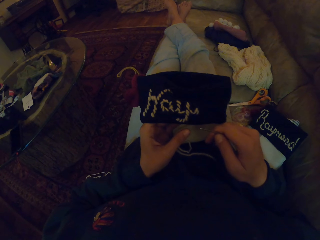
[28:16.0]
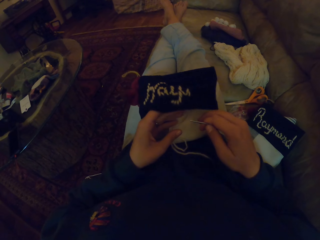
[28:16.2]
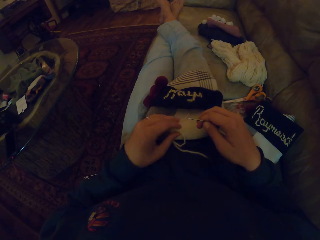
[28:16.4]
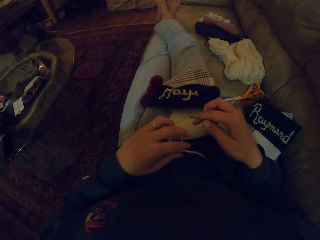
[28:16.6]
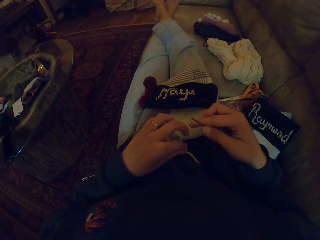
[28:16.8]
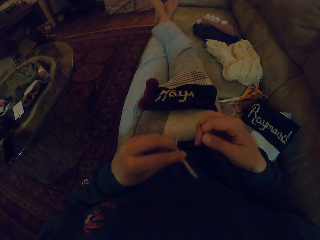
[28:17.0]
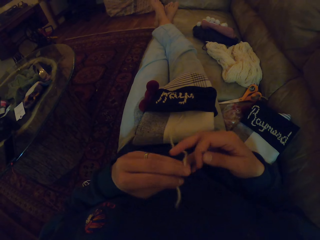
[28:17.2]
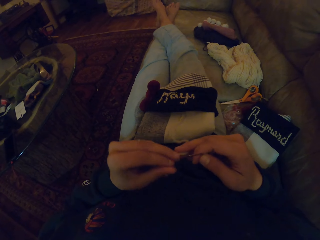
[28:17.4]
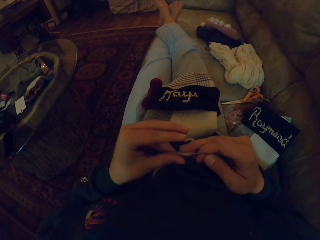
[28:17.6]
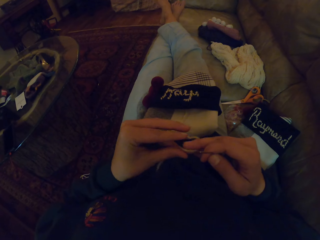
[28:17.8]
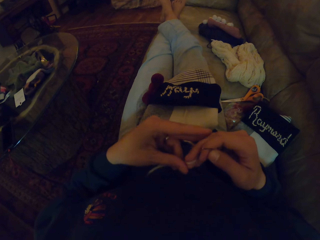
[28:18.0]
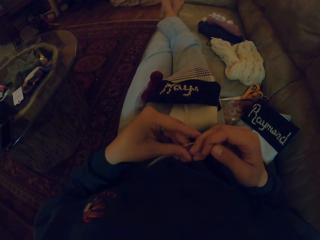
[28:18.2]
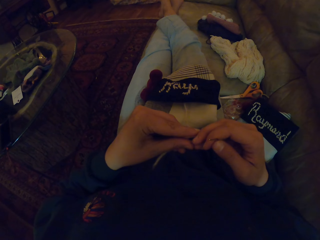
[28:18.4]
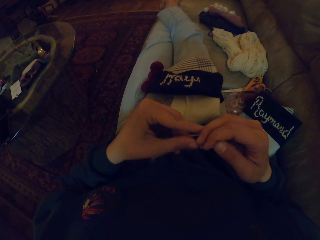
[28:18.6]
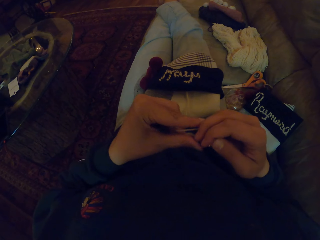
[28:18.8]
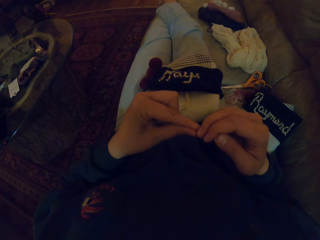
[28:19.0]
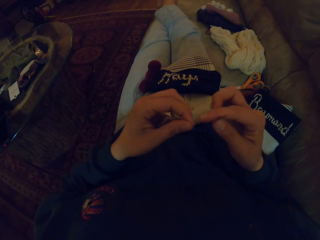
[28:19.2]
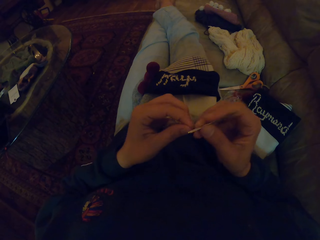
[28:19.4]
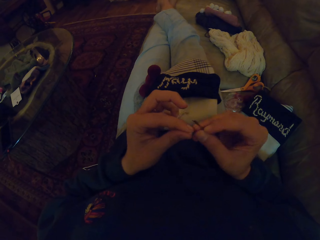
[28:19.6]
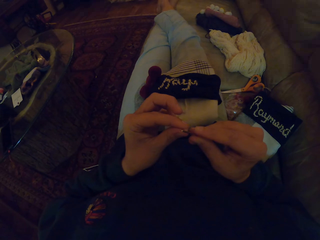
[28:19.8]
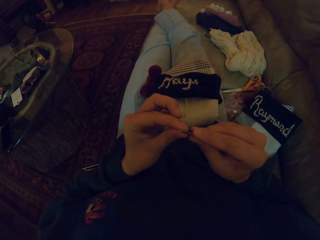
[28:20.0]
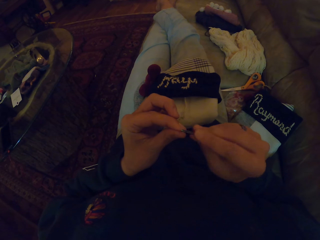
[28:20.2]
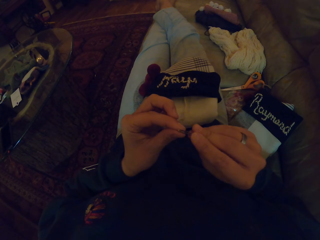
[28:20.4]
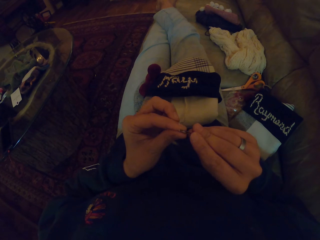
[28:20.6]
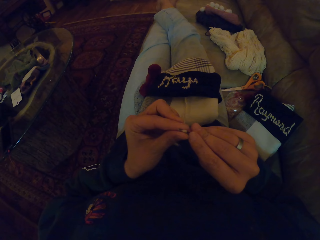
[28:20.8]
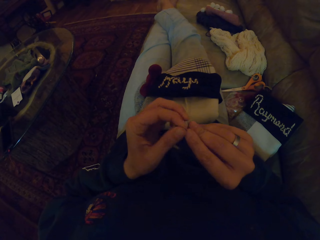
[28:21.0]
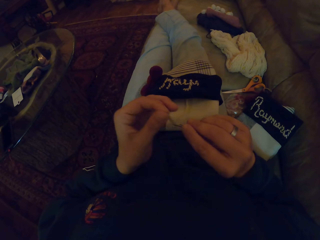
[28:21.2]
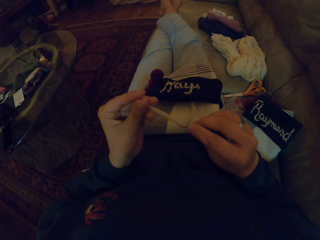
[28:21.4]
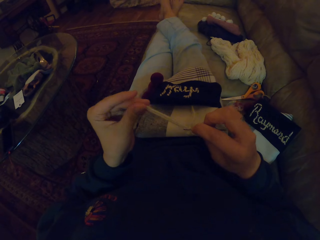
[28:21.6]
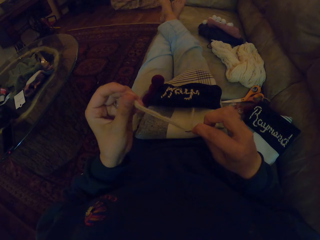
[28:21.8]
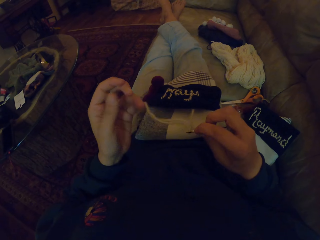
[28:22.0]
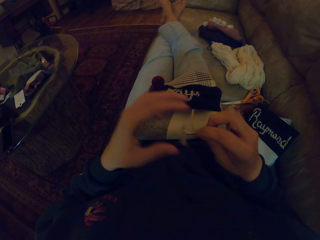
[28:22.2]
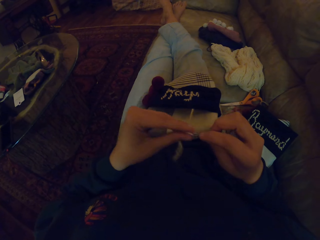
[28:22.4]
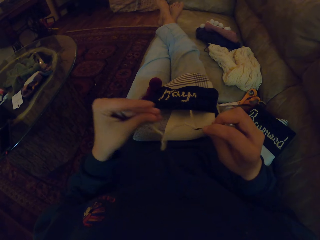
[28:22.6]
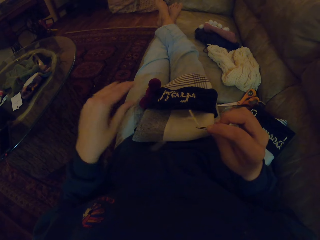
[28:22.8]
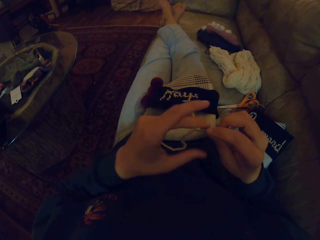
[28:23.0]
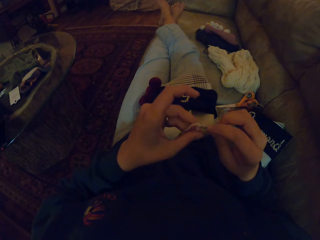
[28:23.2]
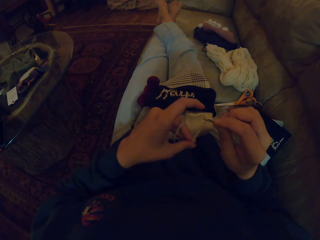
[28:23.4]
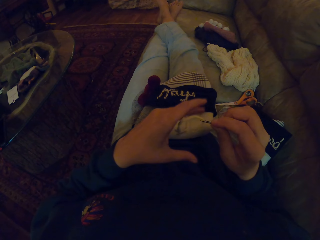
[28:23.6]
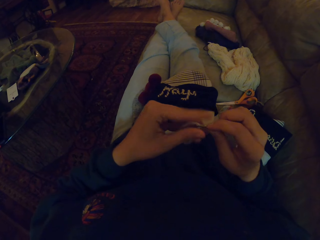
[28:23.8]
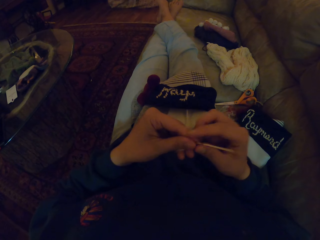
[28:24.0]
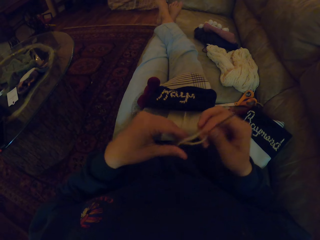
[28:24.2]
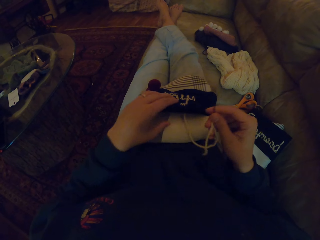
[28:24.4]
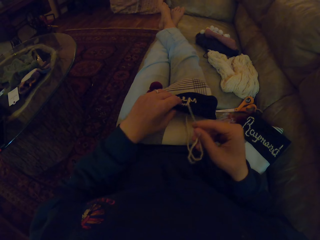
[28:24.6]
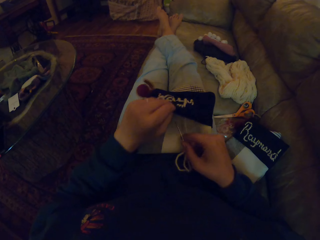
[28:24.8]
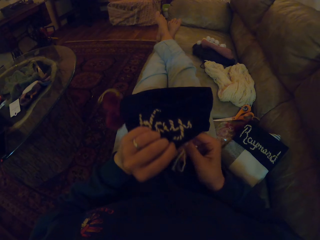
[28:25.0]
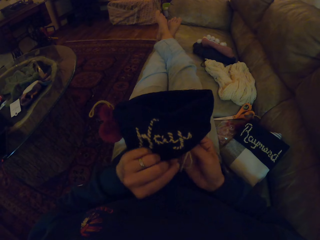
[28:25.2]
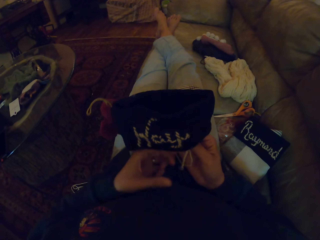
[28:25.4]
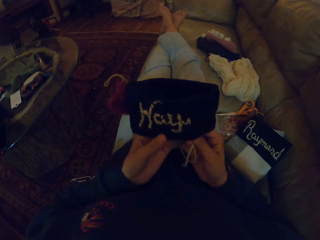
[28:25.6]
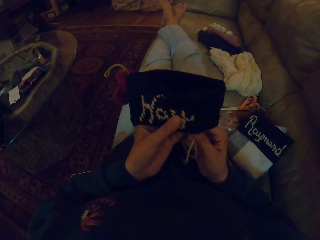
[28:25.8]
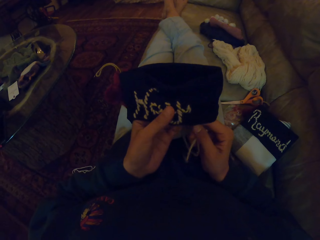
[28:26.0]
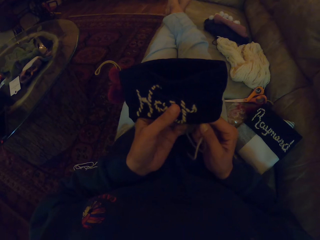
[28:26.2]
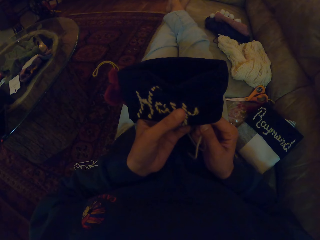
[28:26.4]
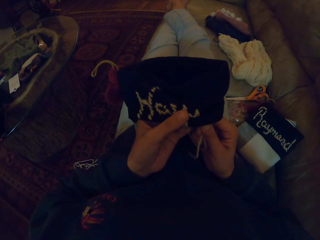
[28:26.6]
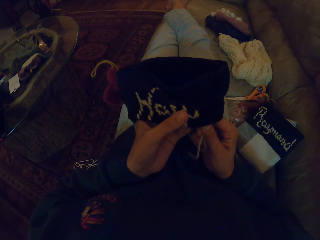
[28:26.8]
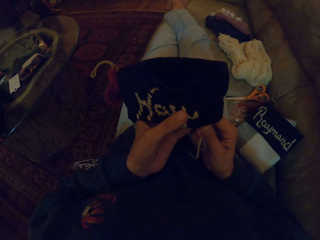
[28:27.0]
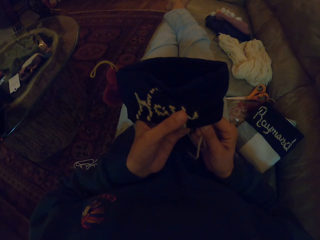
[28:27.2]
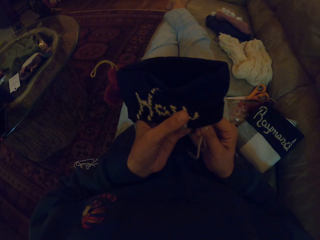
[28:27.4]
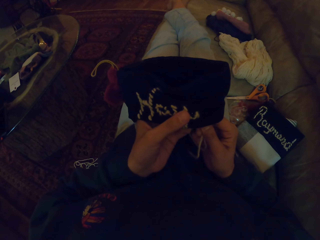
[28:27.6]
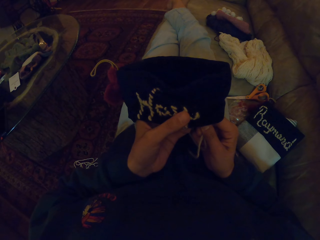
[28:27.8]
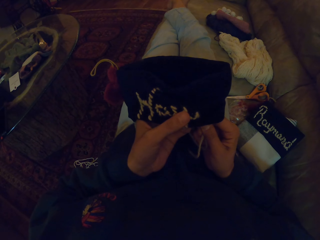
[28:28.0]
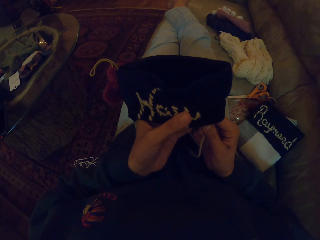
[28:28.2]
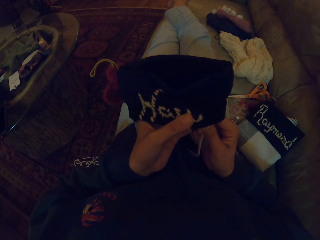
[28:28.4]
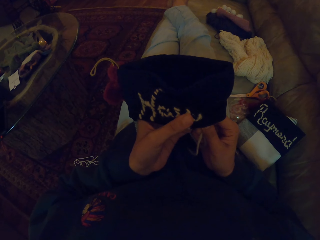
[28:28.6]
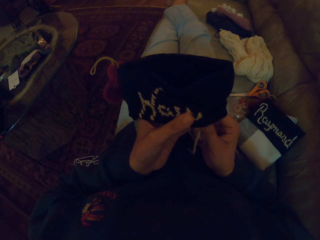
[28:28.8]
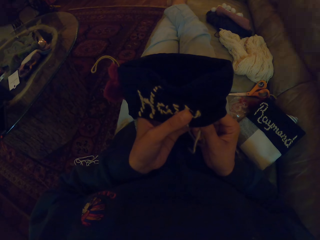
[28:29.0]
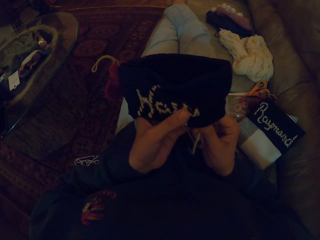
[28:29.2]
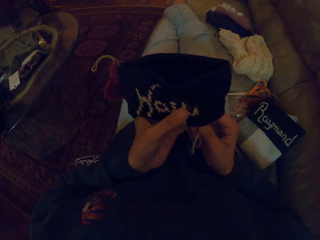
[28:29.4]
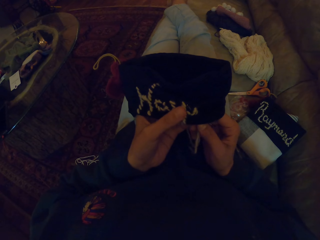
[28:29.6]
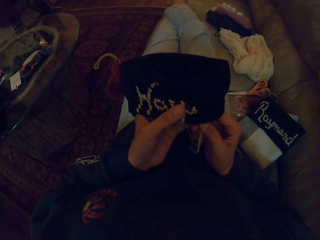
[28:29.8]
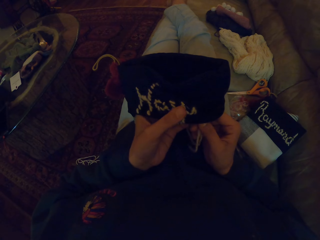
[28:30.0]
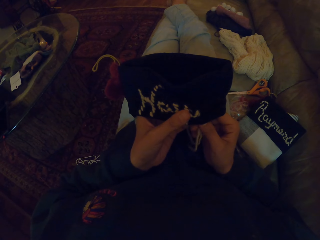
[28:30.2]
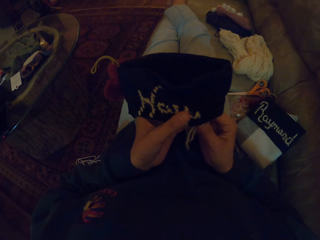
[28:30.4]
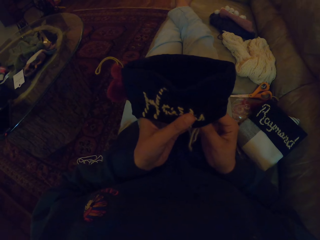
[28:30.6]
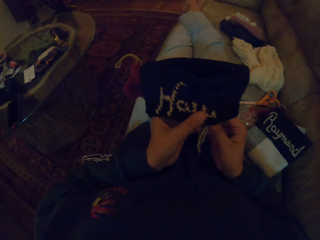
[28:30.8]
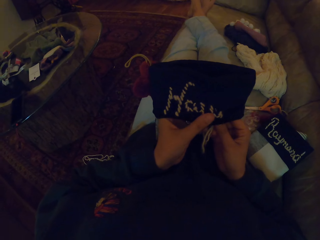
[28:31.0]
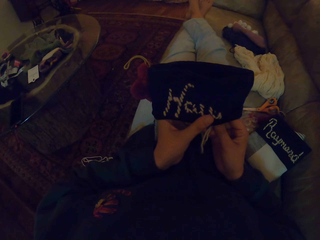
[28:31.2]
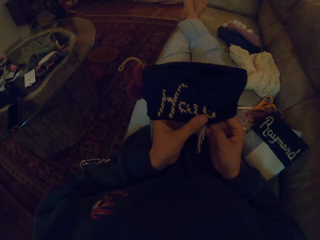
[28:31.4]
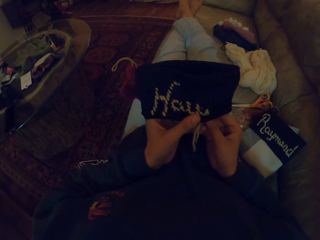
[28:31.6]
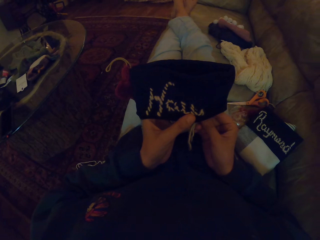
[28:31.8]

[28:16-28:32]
The camera wearer picks the thread. They hold the thread. They tie the thread. They adjust the thread on a needle. They put the thread in the needle. They pull the thread. They embroider the bag. They knit a cloth with the needle.

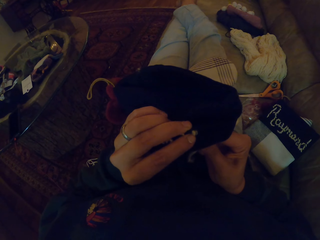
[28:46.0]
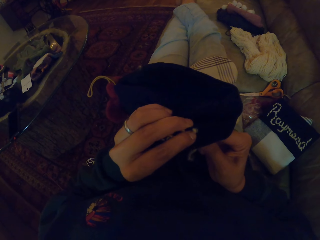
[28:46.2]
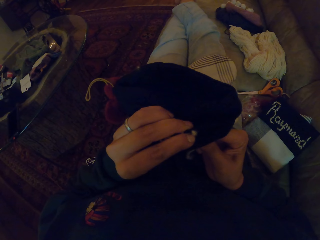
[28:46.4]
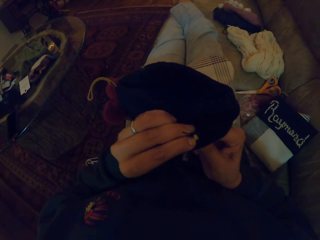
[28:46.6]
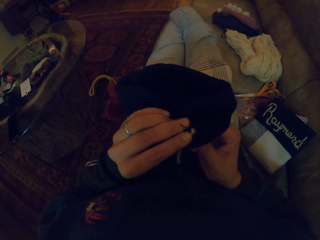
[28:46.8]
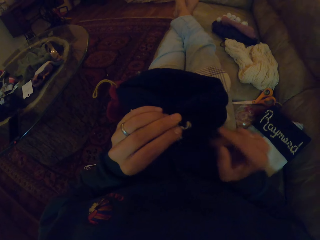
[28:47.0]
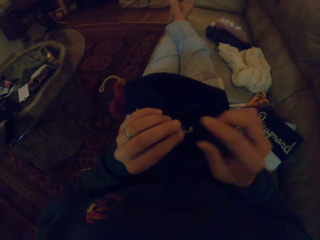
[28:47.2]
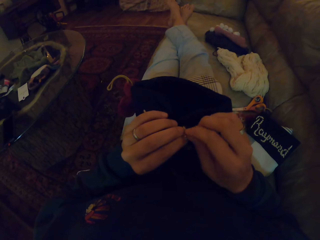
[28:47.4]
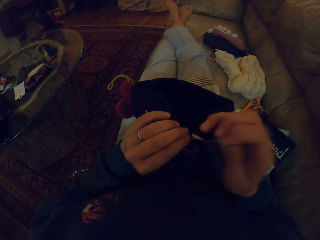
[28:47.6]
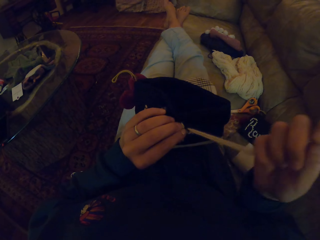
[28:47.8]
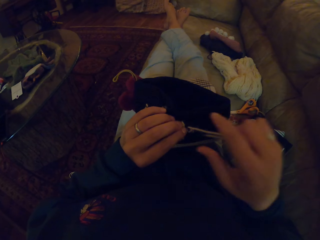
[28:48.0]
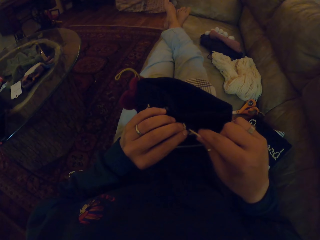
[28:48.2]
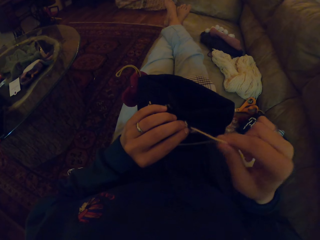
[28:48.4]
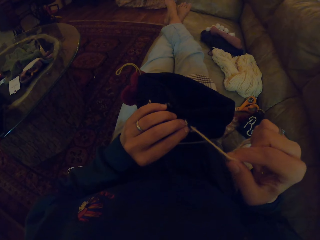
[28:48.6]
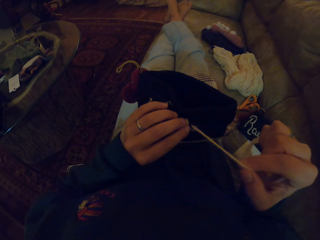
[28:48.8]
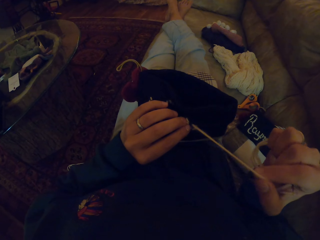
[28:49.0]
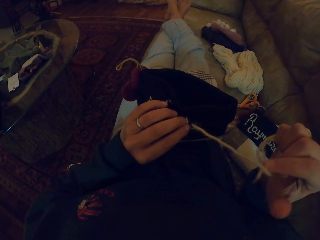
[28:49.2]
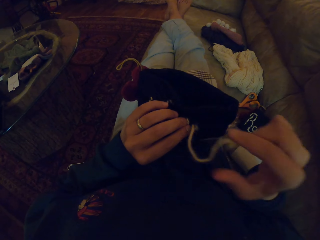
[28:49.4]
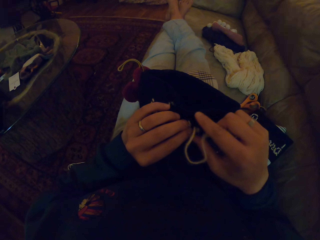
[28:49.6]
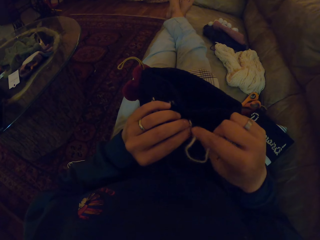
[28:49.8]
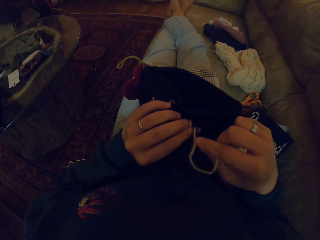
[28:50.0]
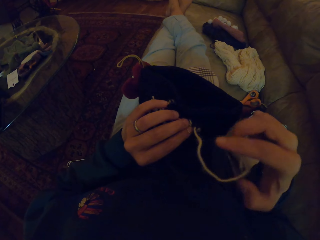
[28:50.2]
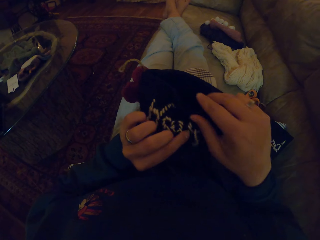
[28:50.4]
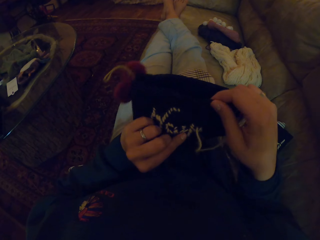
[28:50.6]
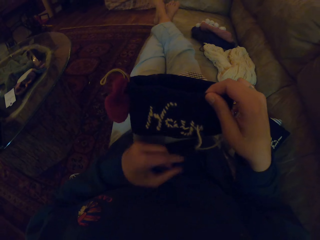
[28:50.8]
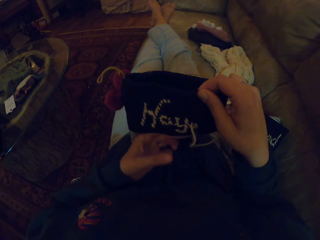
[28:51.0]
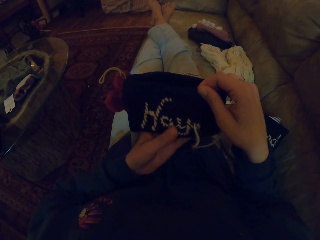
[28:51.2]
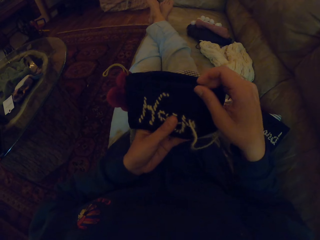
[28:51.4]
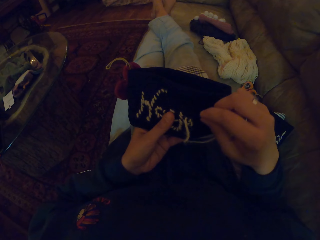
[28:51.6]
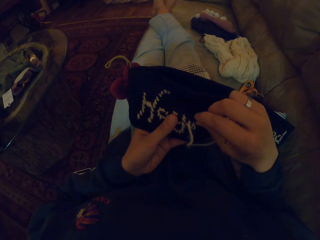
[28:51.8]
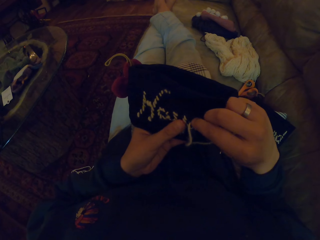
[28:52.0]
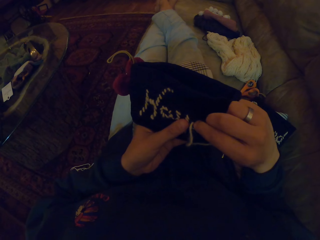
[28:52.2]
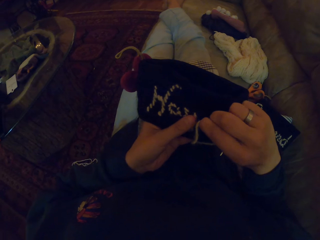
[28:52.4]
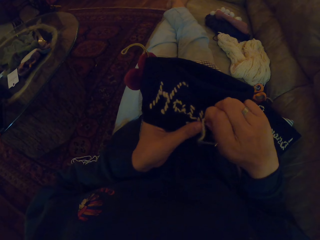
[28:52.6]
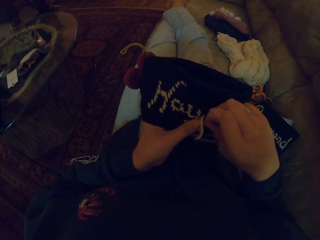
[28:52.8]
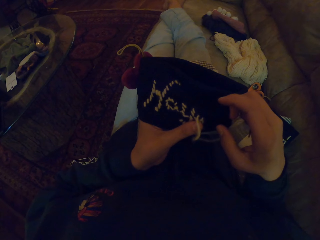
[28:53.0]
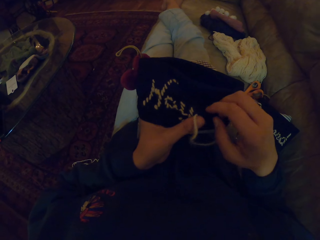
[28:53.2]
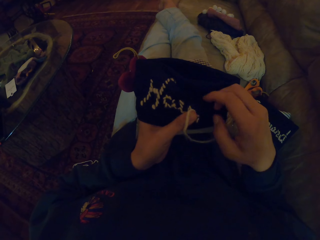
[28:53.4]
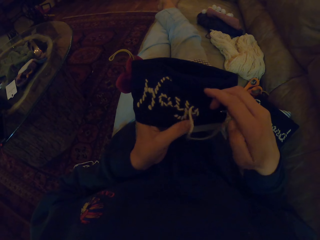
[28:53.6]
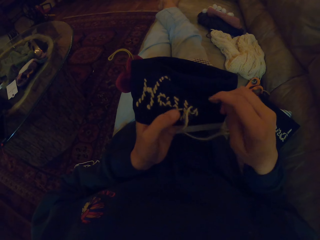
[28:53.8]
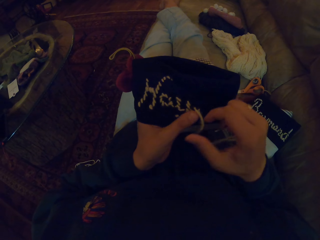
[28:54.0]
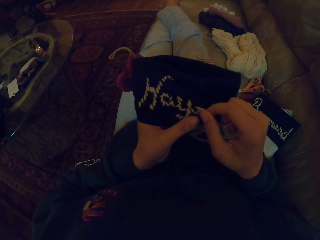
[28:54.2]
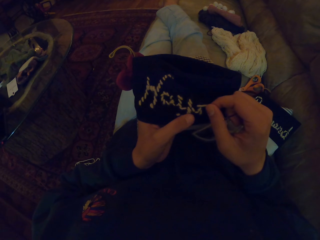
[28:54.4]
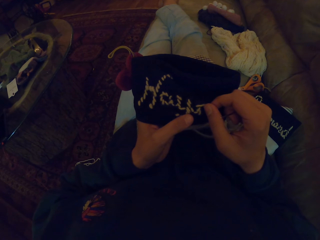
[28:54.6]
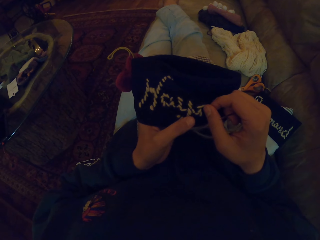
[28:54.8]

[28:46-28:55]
The camera wearer adjusts a thread. They knit a cloth with a needle.
